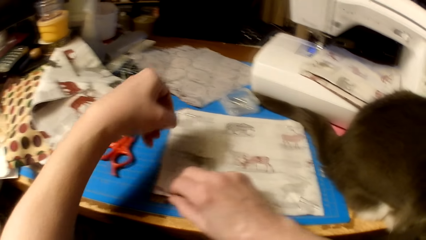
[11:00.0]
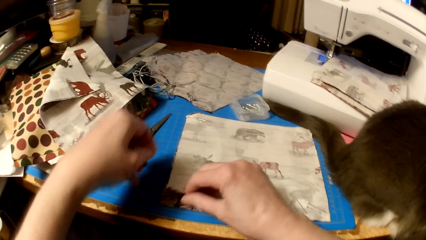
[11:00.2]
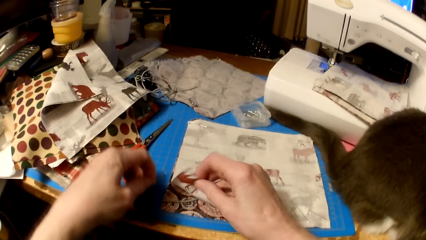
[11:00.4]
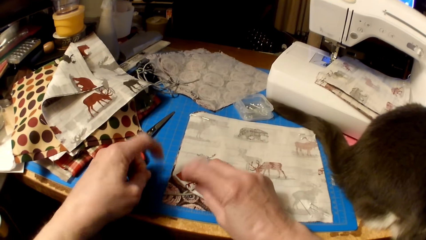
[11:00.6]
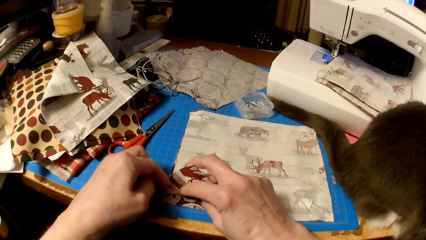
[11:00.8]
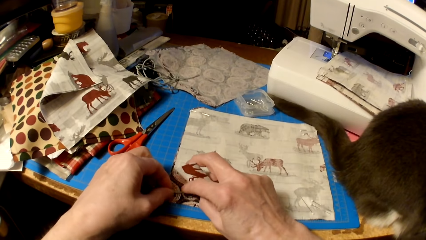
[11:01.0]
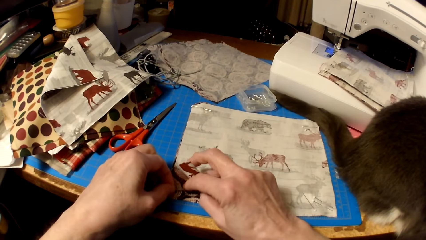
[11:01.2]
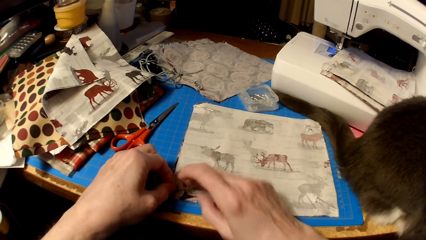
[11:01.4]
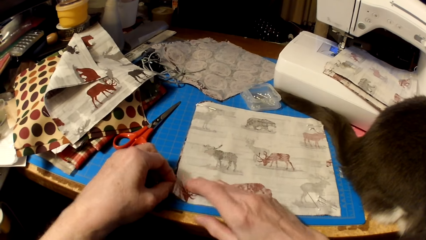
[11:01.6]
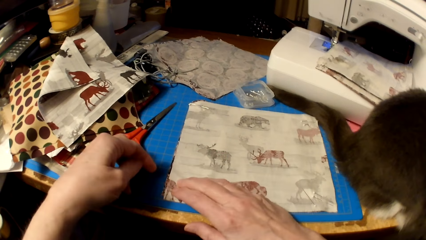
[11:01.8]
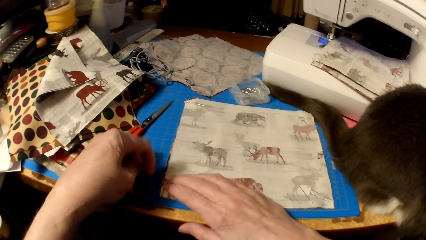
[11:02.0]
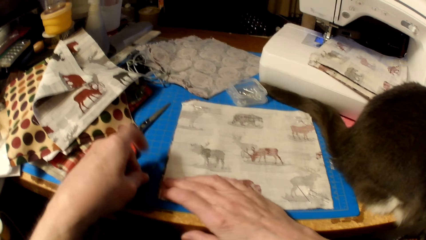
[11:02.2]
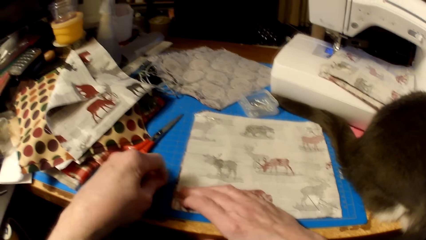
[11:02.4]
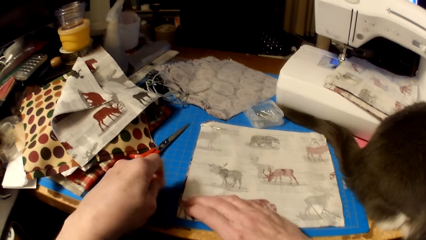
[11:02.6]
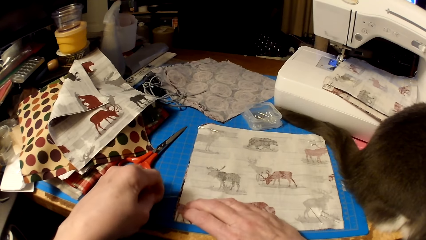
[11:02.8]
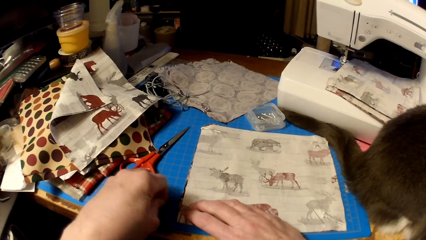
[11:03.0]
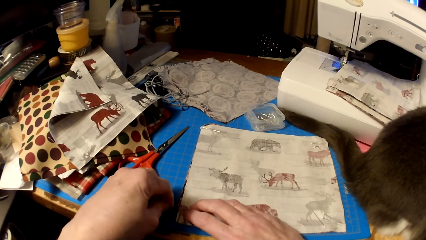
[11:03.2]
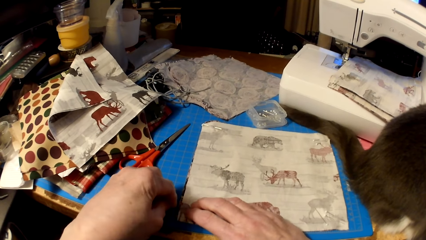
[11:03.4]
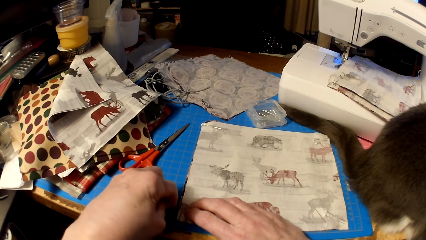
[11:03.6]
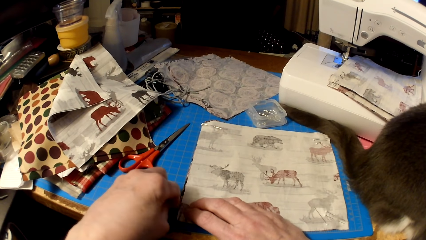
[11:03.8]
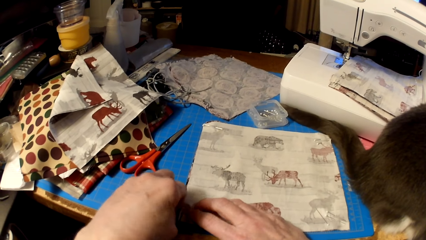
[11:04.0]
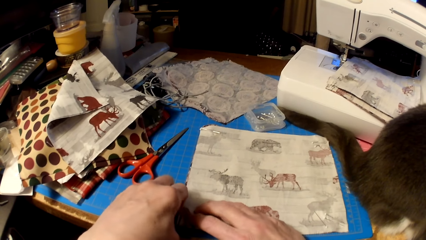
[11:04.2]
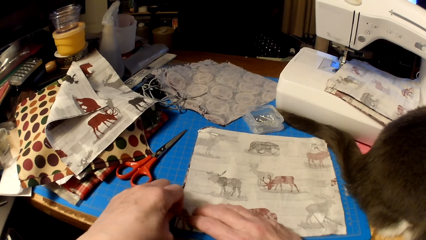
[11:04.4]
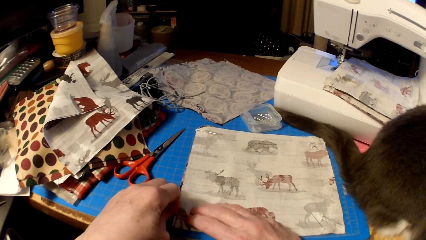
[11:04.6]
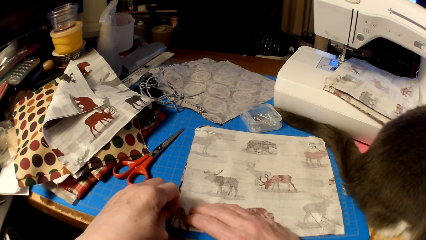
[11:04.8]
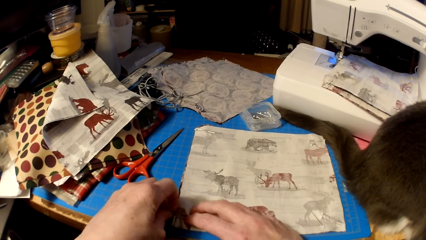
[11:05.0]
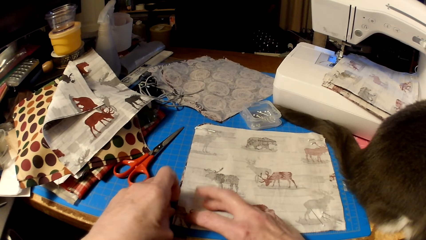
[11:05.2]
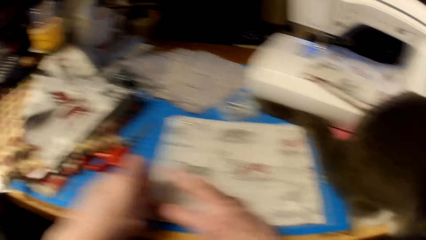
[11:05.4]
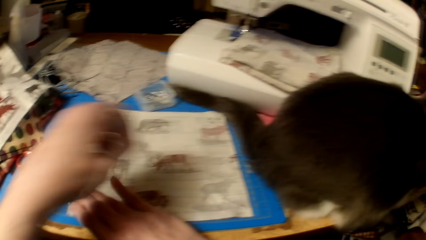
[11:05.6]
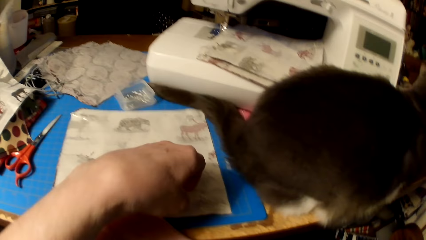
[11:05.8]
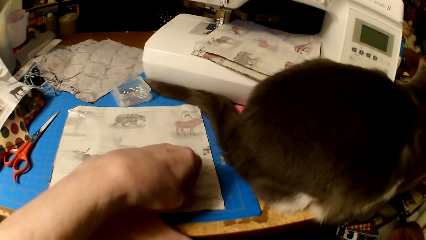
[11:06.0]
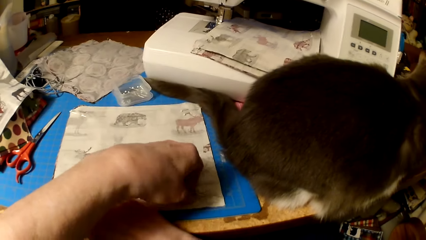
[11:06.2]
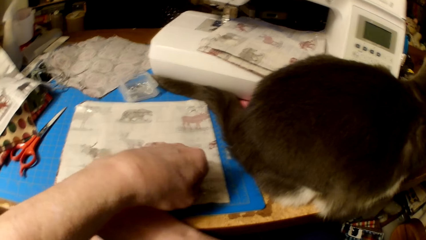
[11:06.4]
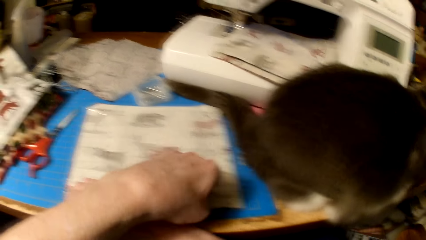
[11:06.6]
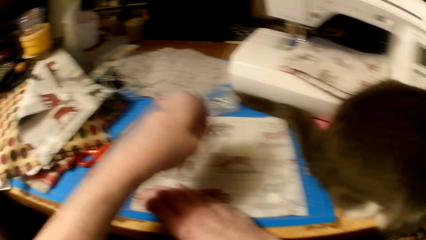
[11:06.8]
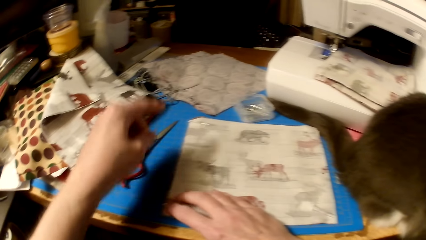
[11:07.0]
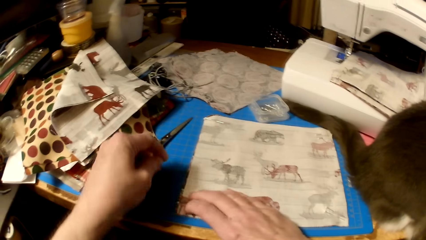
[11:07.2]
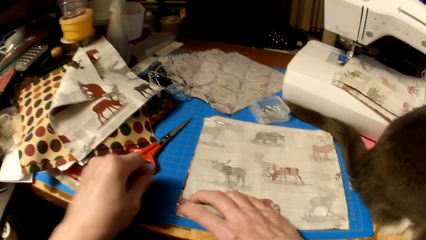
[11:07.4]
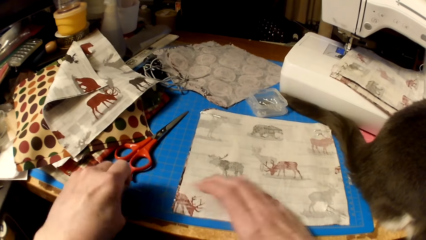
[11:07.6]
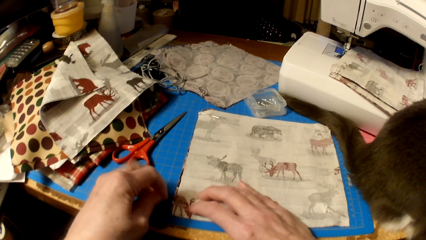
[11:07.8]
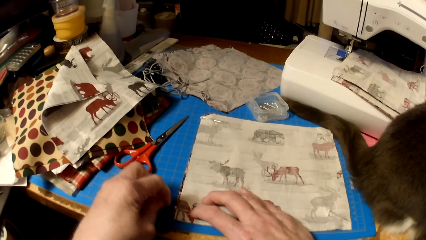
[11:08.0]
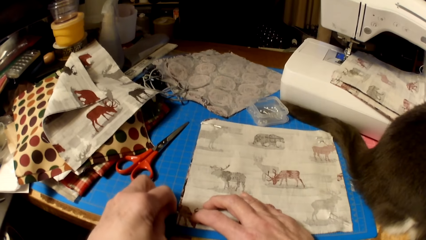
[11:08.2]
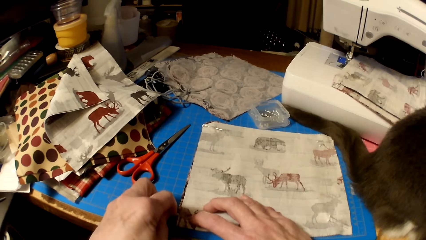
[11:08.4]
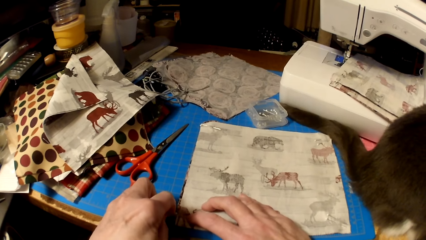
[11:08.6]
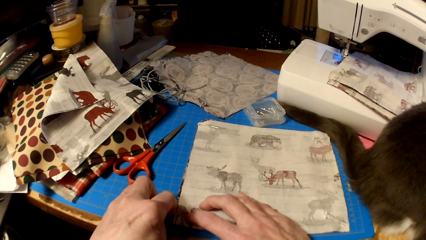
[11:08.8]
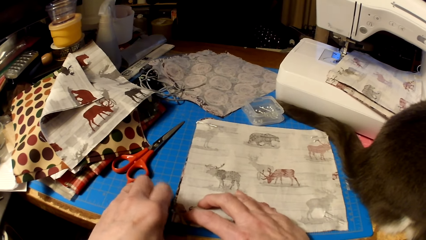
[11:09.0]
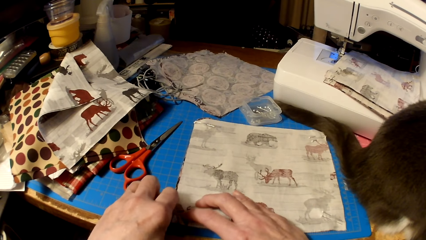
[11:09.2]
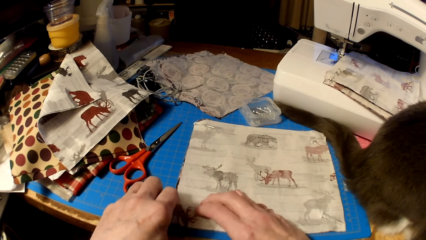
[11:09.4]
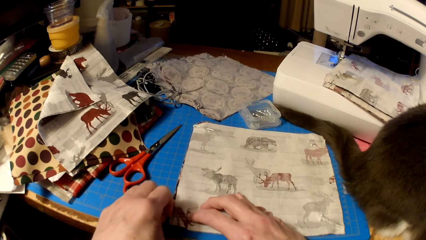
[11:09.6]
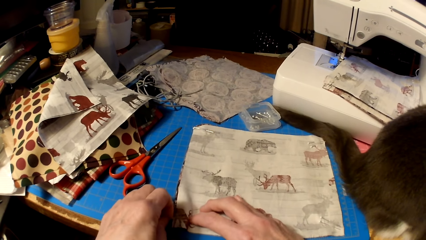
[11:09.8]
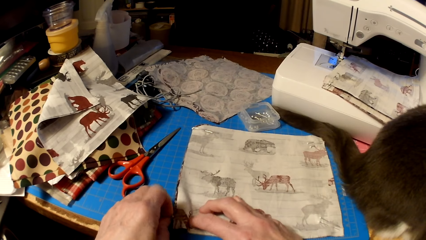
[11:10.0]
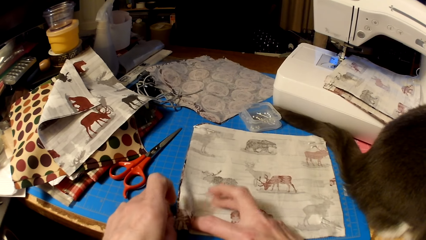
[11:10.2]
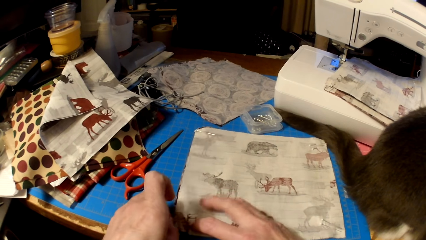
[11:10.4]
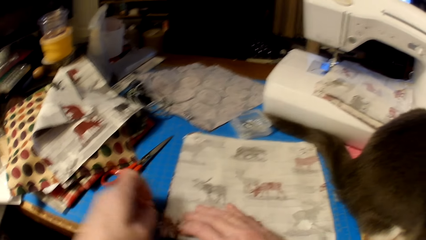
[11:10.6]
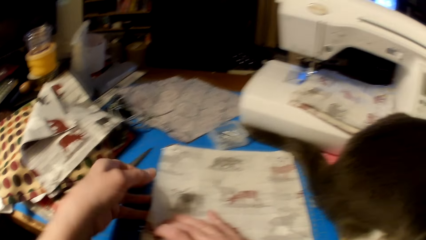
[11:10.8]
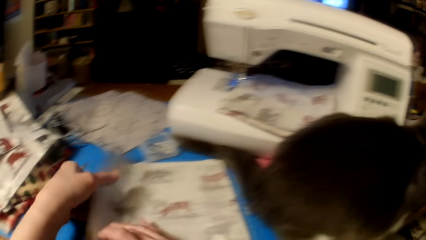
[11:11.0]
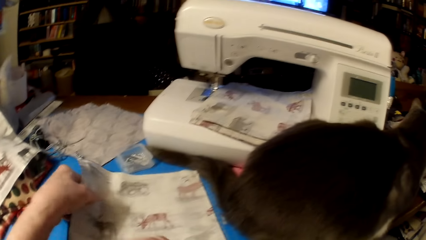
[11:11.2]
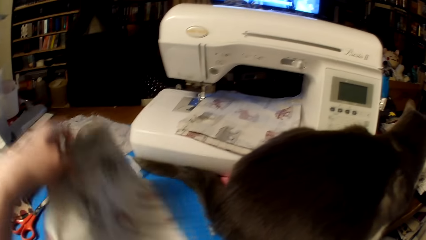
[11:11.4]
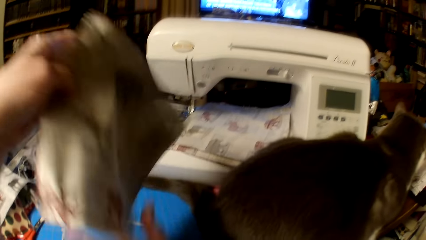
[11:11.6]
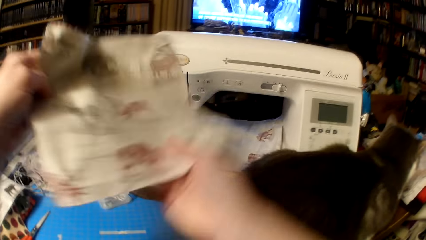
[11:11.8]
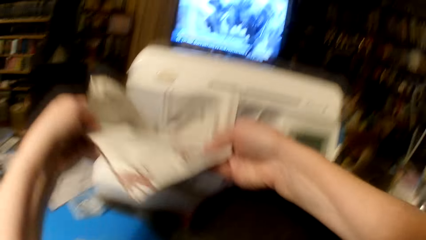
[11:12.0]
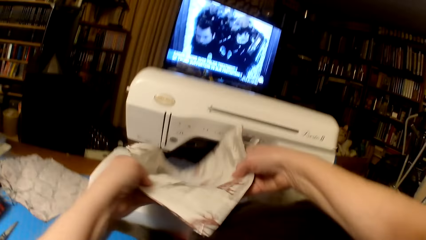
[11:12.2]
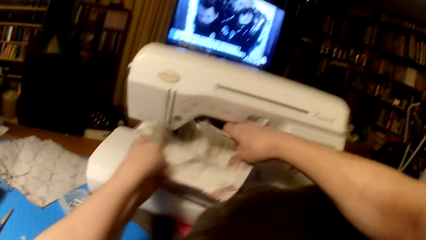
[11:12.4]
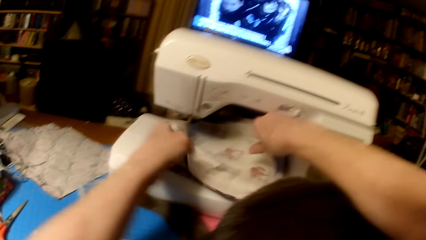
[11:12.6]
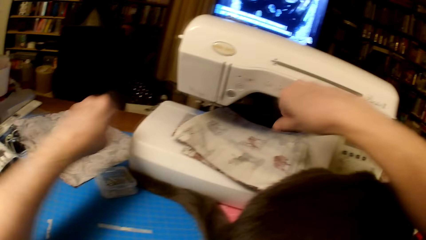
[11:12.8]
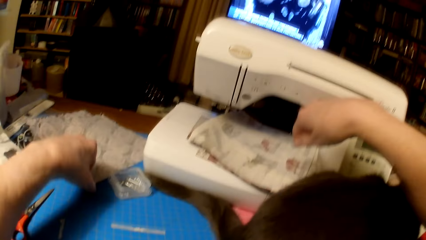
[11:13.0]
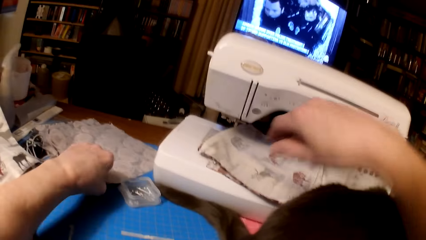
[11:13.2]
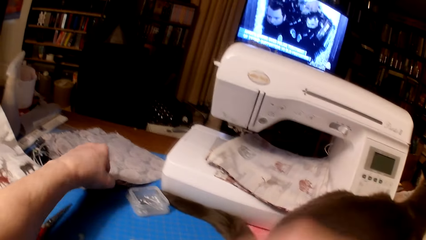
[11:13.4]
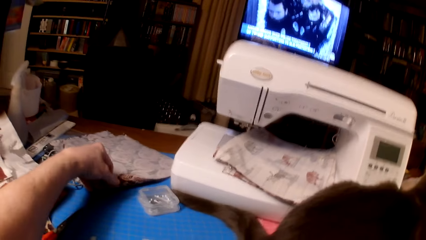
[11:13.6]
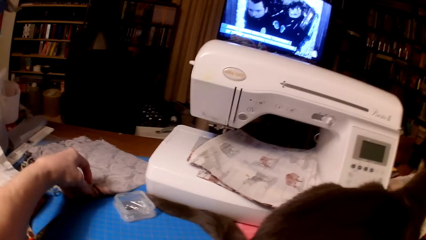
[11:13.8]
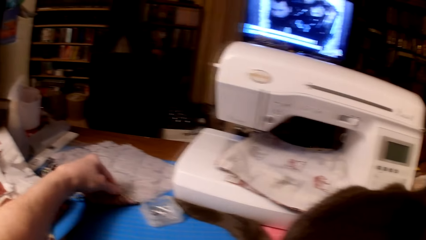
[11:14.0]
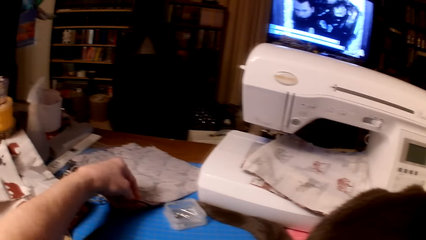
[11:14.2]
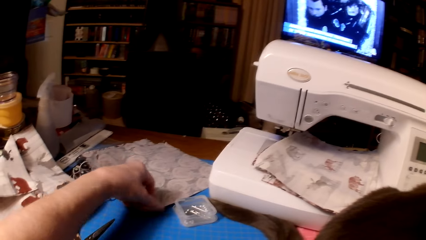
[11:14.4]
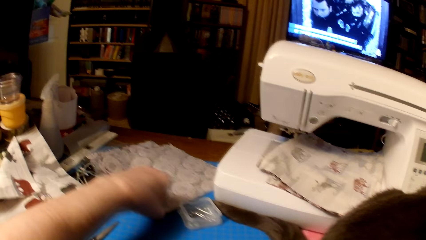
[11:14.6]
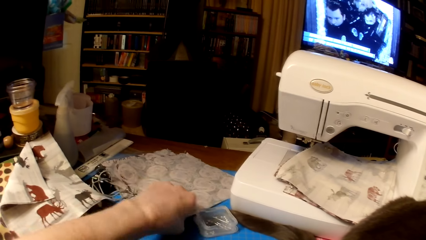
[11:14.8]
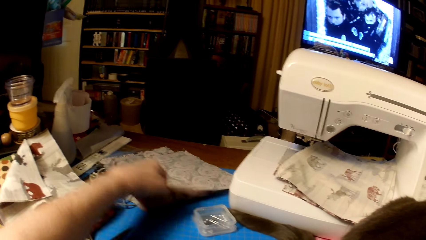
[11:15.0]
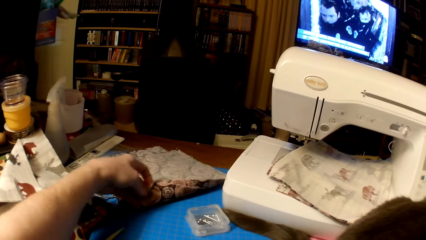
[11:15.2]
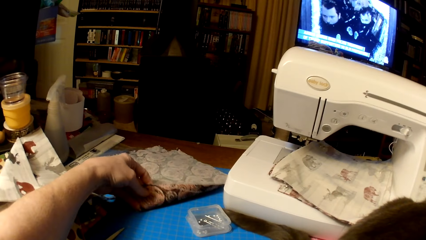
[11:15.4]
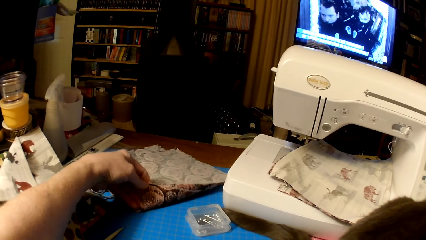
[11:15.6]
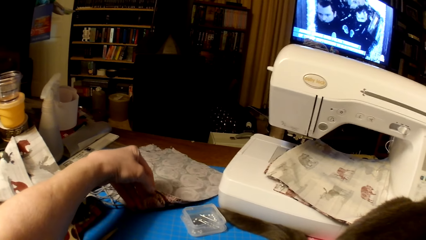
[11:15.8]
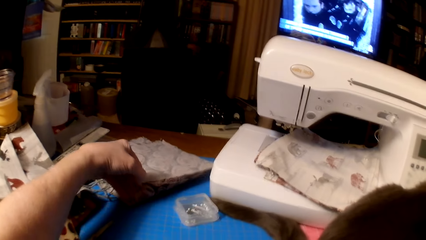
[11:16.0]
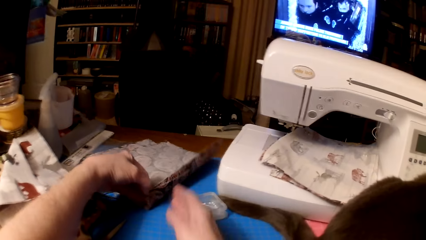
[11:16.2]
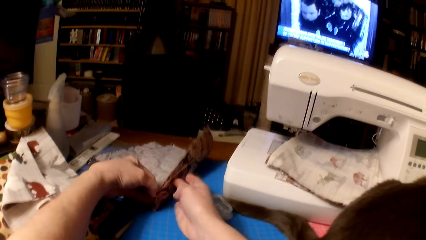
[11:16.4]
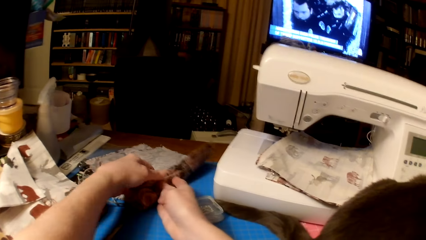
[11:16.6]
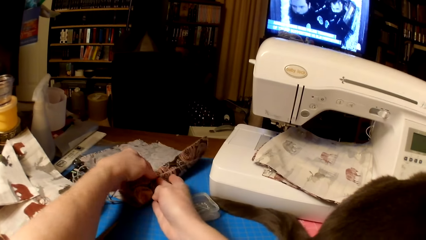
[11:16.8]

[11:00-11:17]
The camera wearer lifts the edge of the piece of cloth and fixes the knitting thread. They put pins in the pieces of cloth. They pick a needle and stick the needle on the cloth. They pick the pieces of cloth and put the pieces of cloth on the sewing machine. They pick a piece of cloth.
